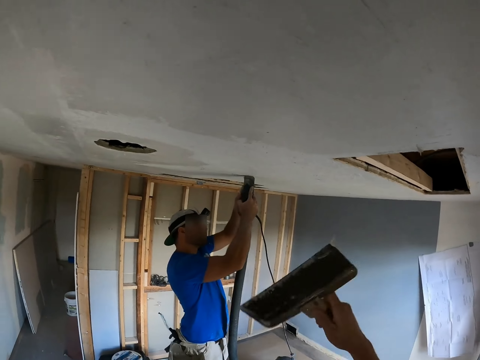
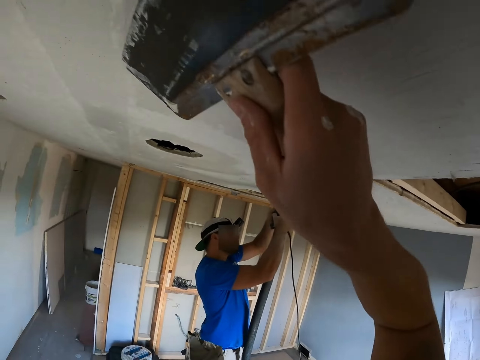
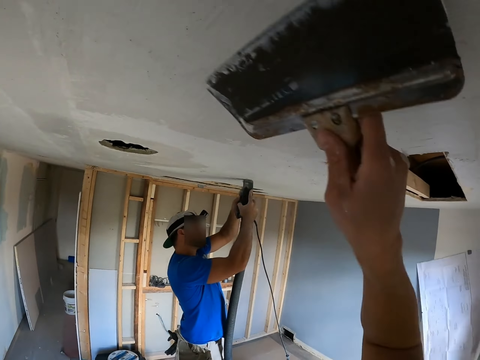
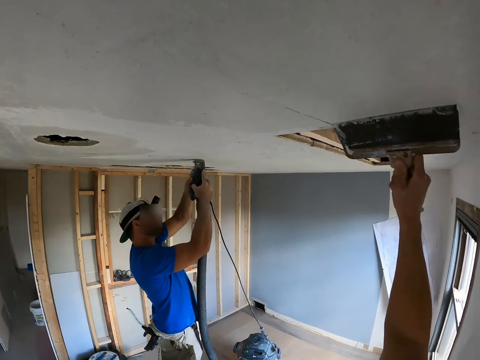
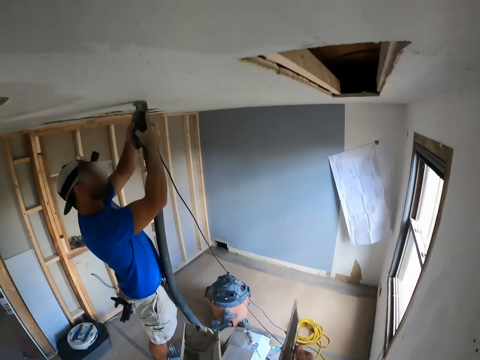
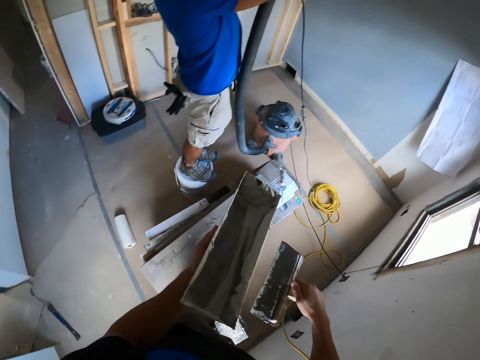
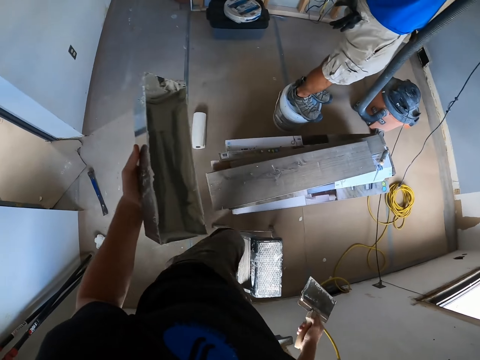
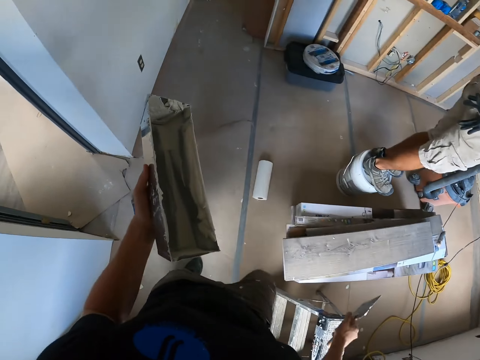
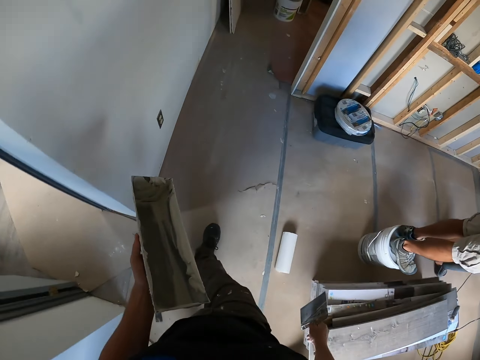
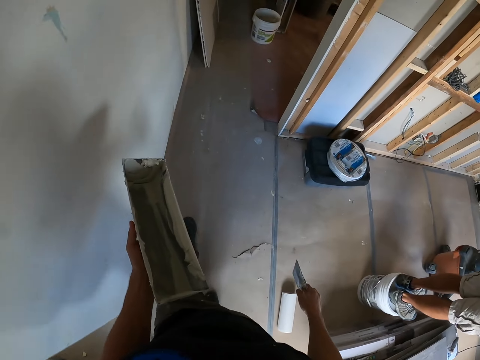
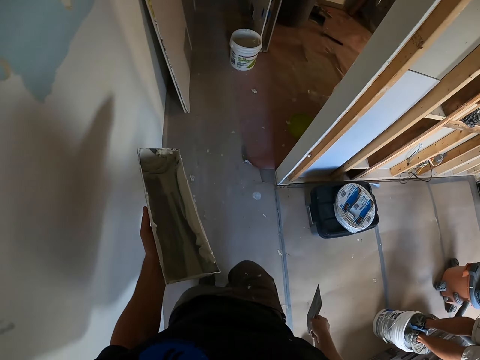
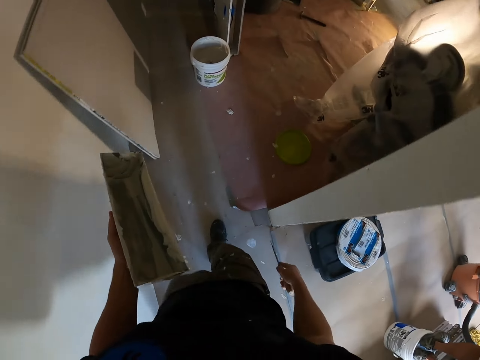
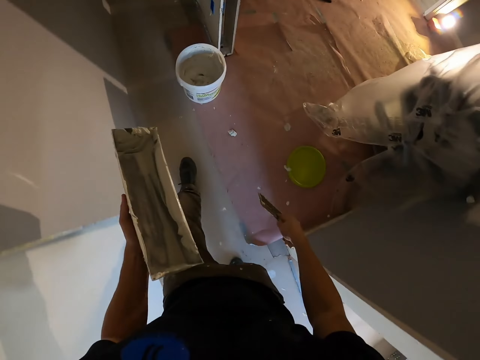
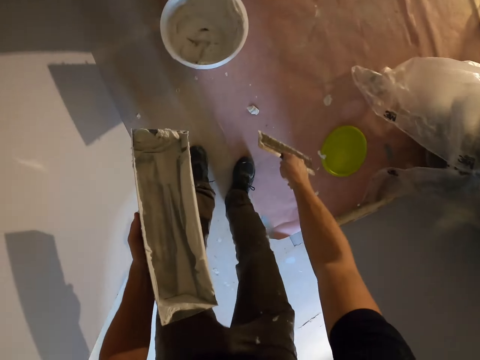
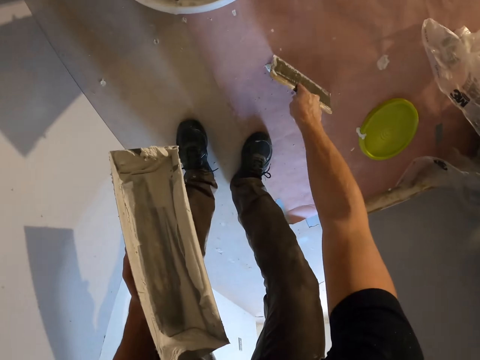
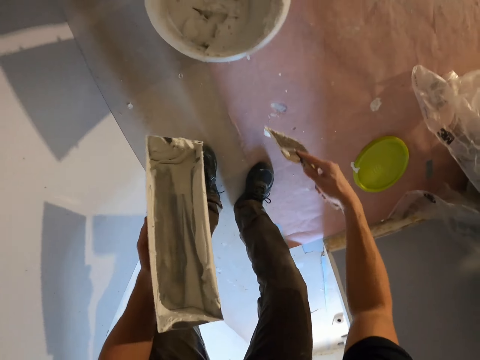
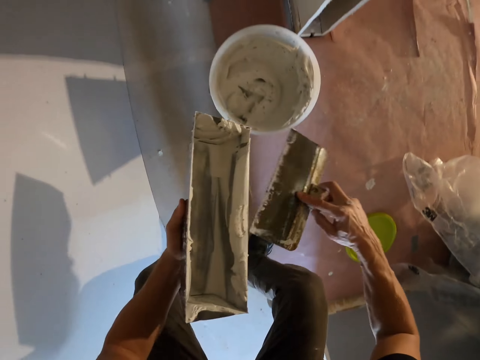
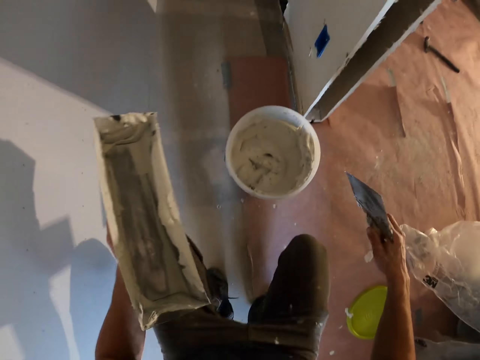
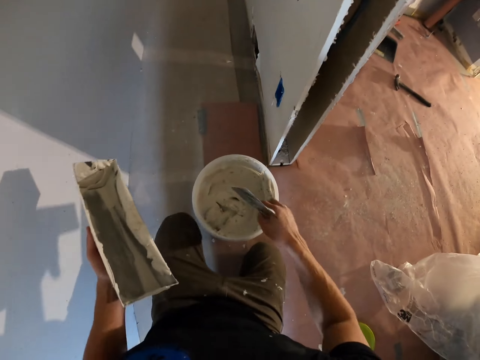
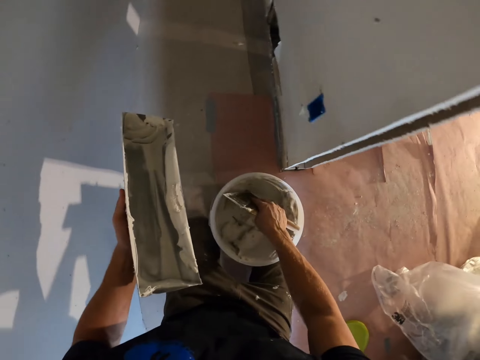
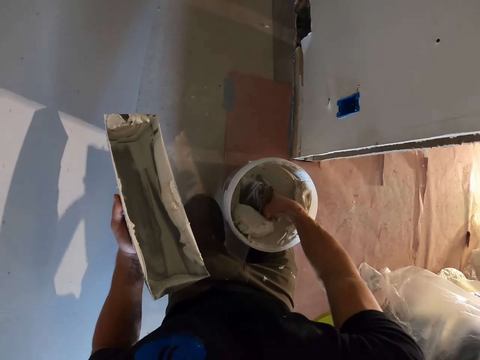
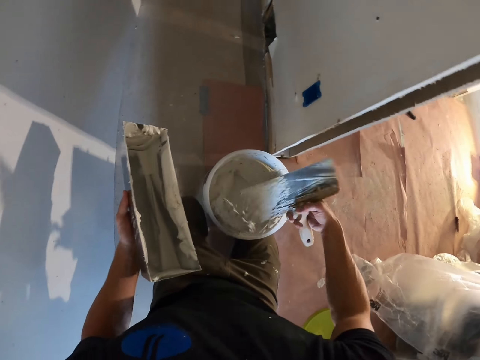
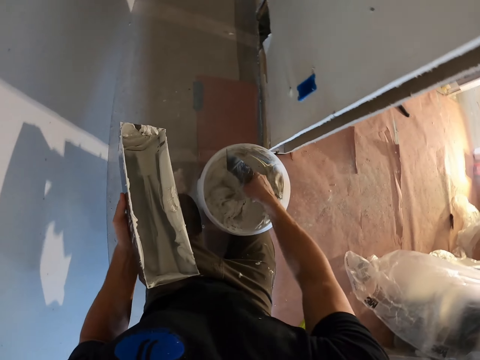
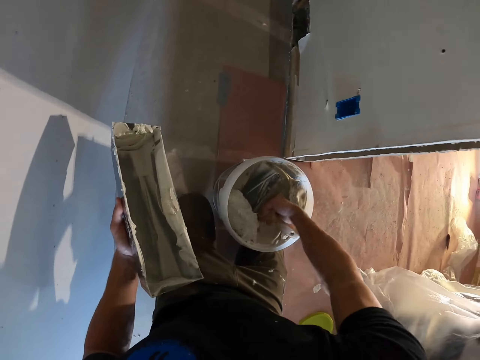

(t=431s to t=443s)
A man blows the holes in the ceiling with a vacuum blower. The camera wearer plasters the ceiling with a plastering spatula. They remove excess paint from the spatula. They step down the stool ladder. They walk around the house. They scoop the paint with the spatula or brush from the paint can.

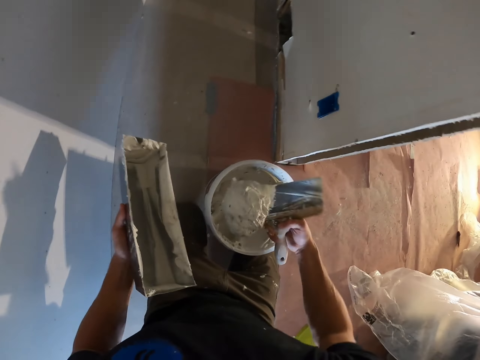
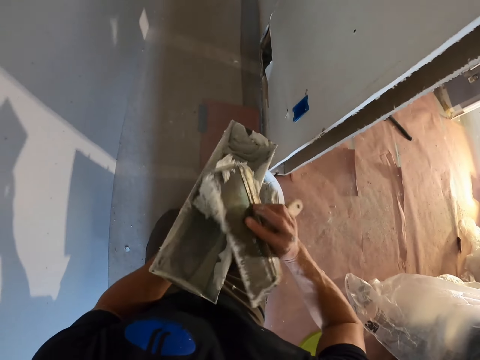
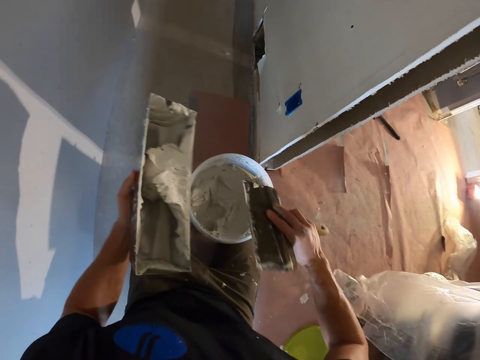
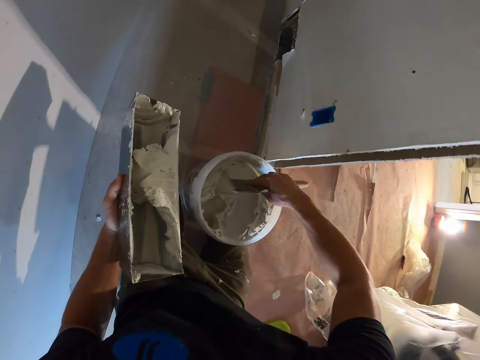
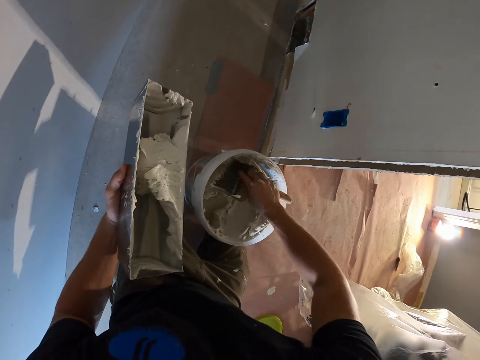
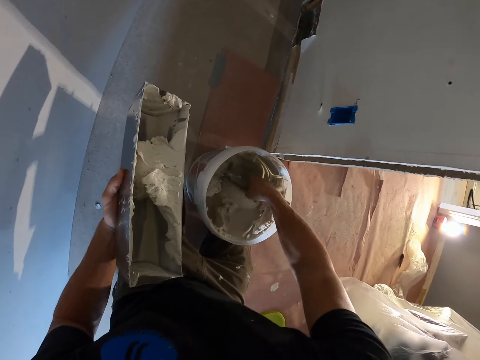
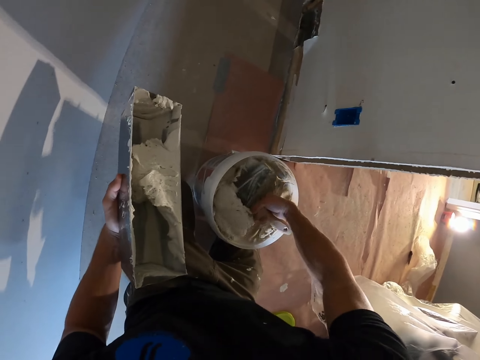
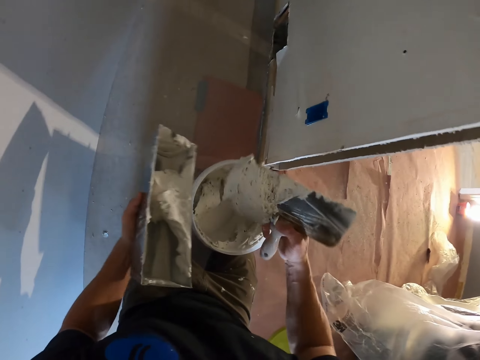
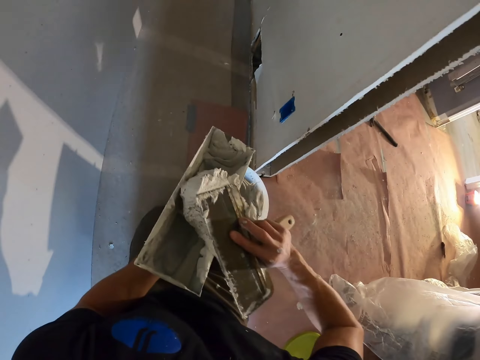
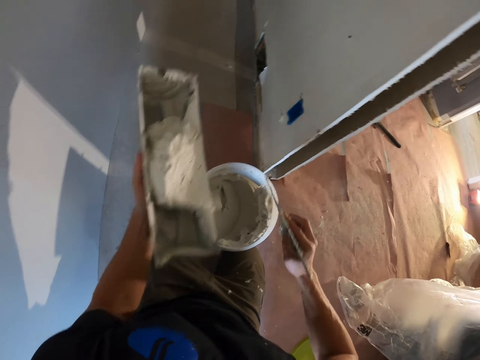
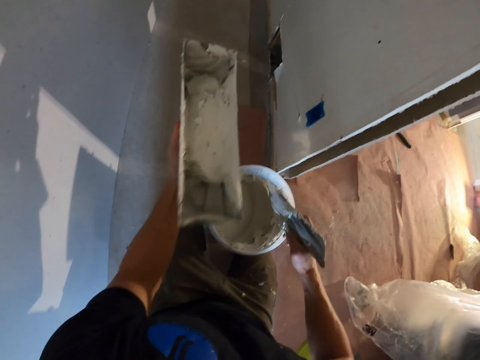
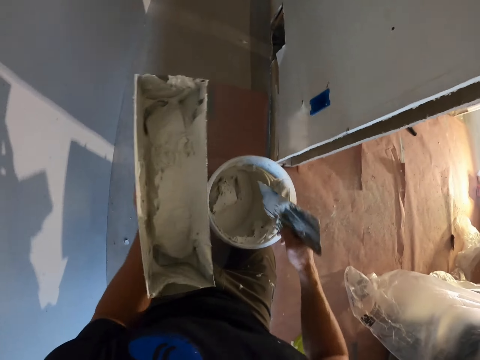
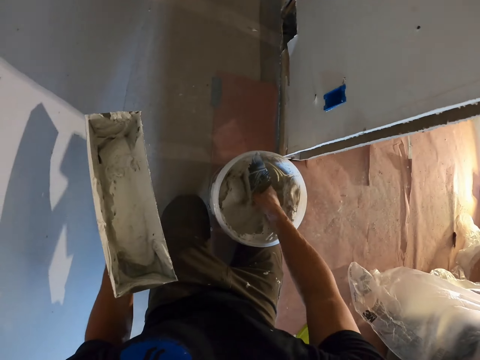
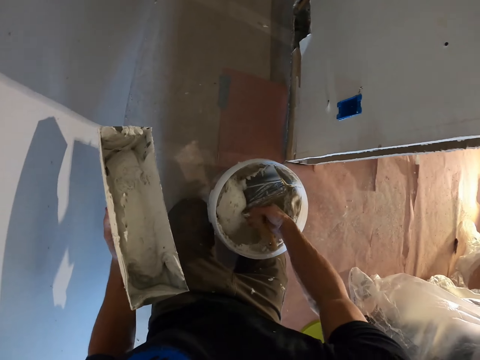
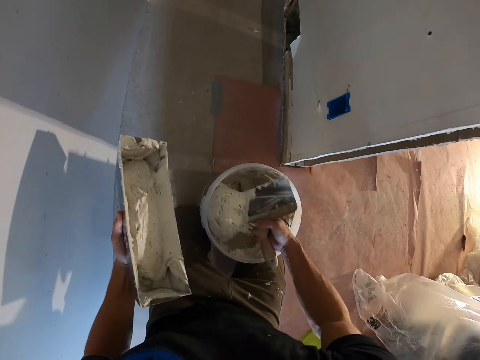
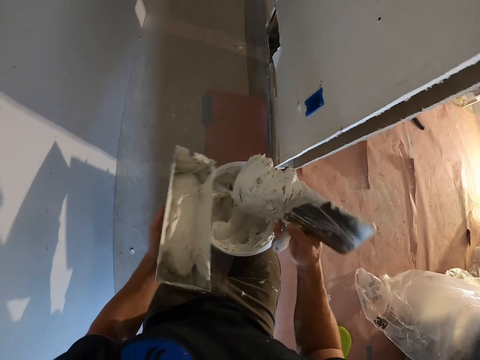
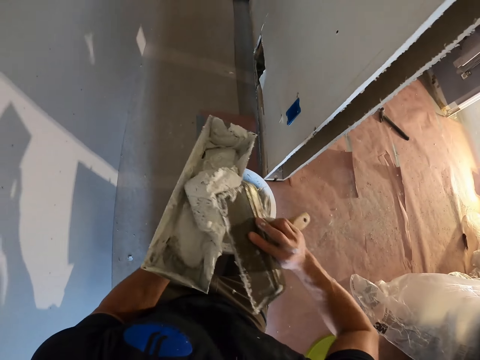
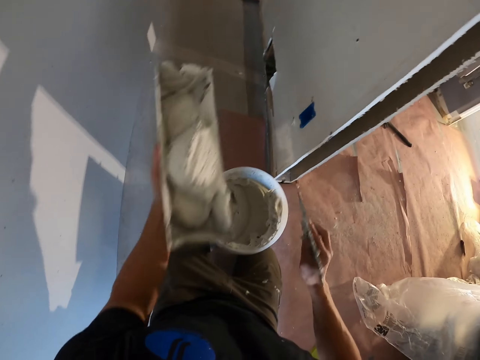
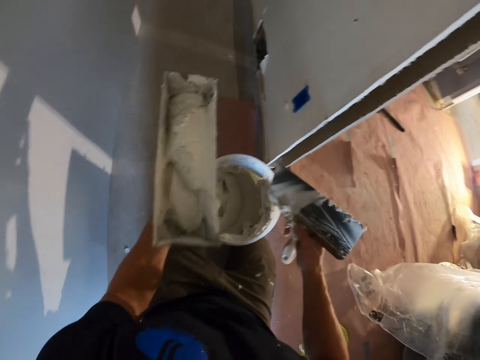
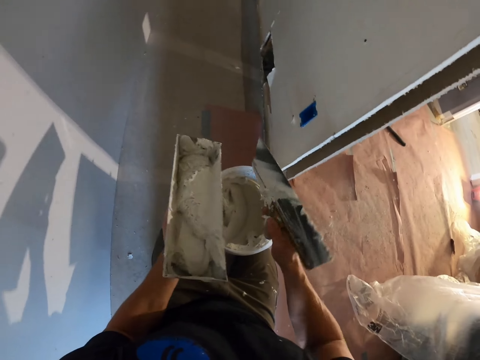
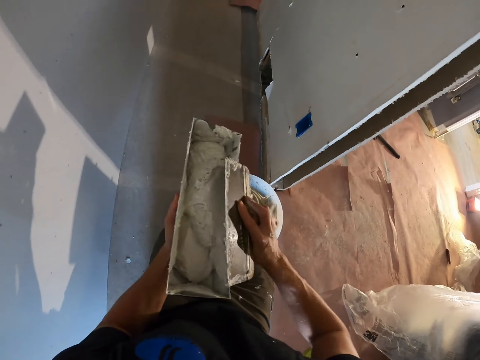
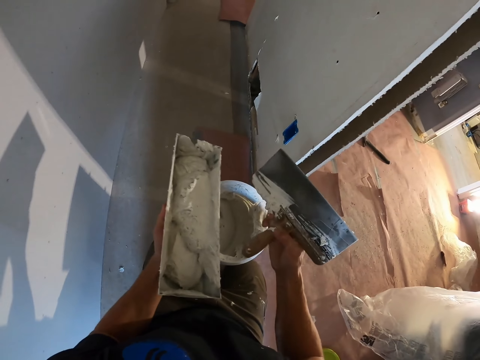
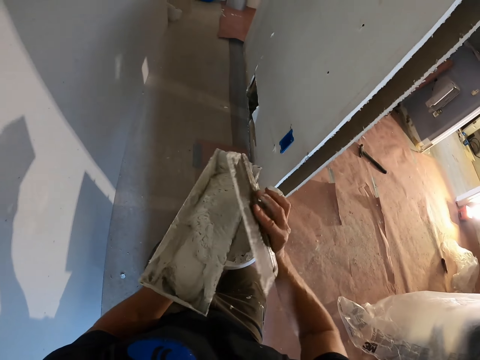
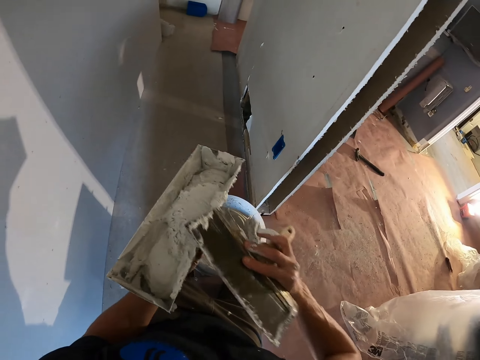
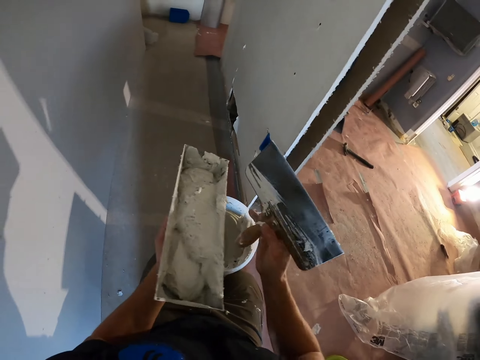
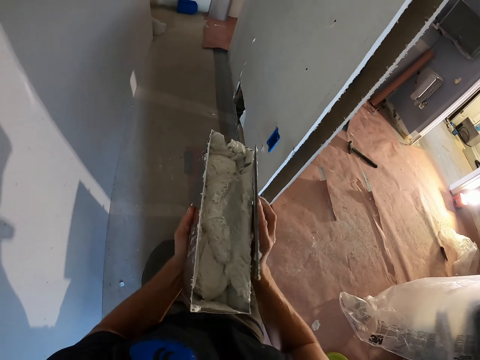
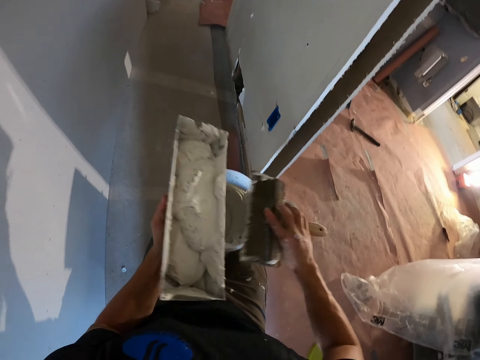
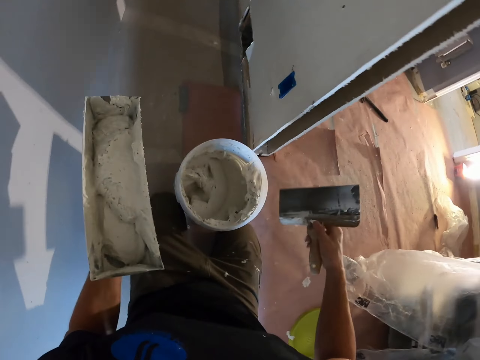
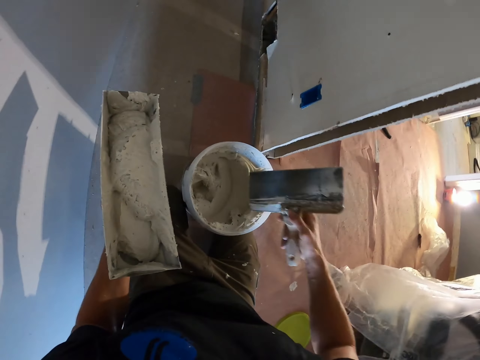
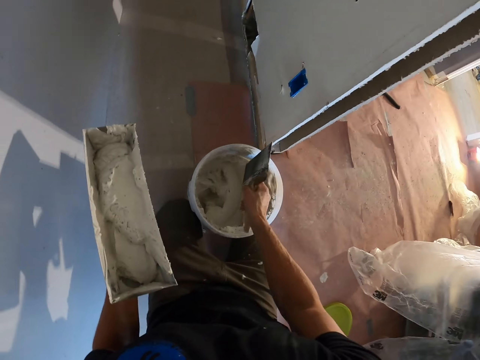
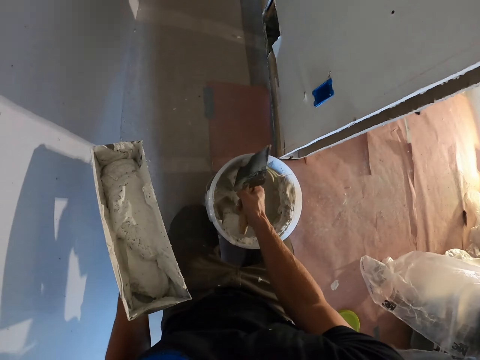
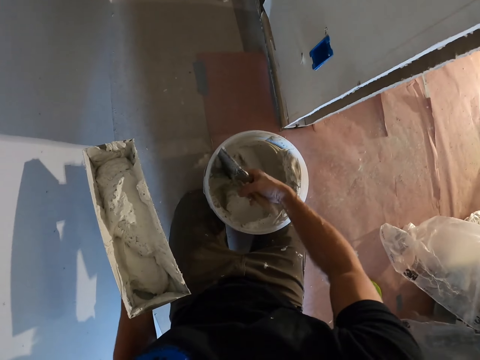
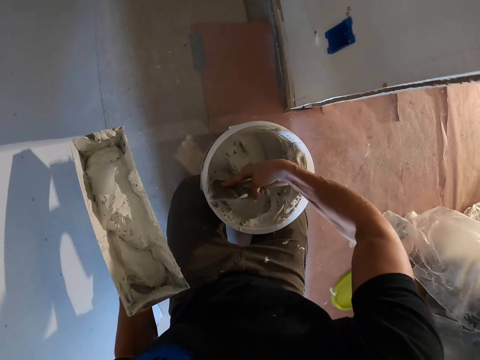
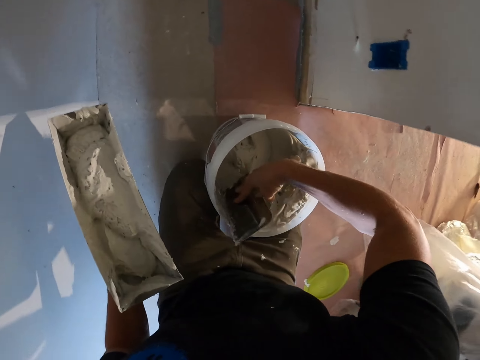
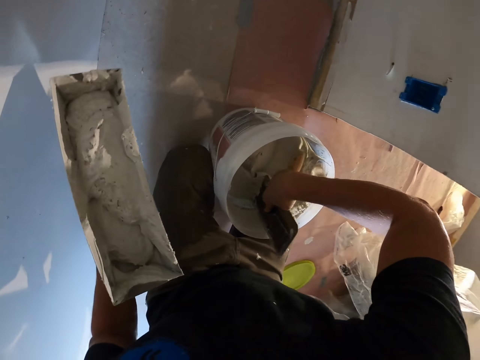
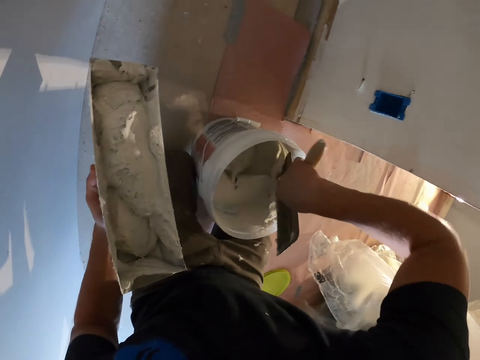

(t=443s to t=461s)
The camera wearer puts the paints in the paints holder or container. They scoop the paints with a spatula from the paints can. They put the paints in the paints holder. They shake the paints holder. They scoop the paints with the spatula from the paints can. They dip a brush in the container. They put the paints in the paints holder. They shake the paints holder. They remove excess paints from the spatula. They scoop the paints with the spatula from the paints can.
